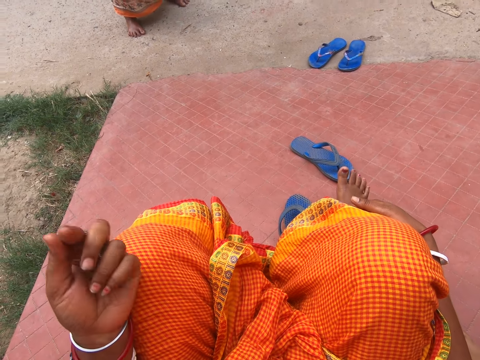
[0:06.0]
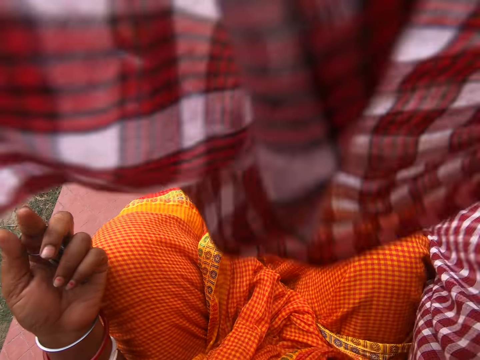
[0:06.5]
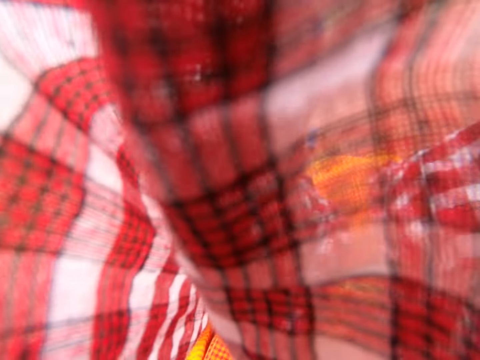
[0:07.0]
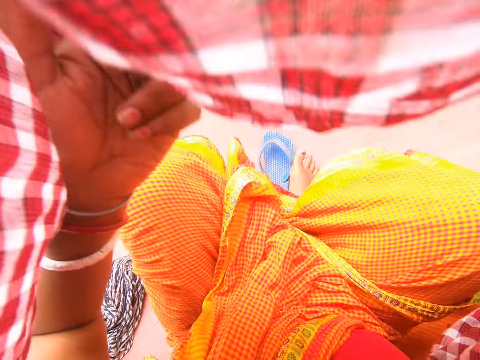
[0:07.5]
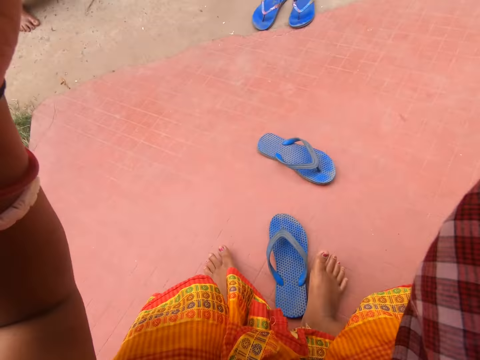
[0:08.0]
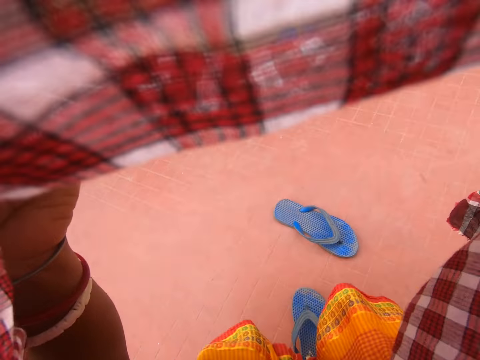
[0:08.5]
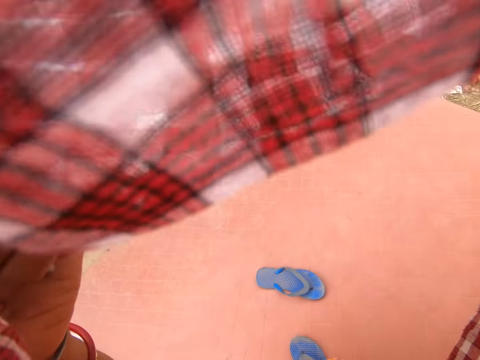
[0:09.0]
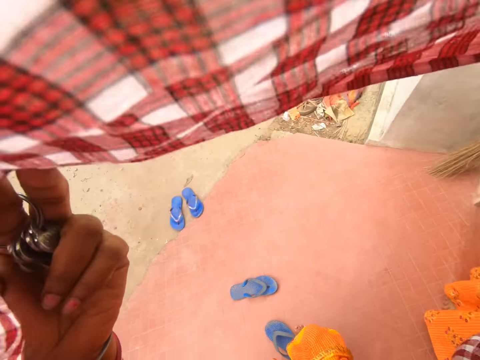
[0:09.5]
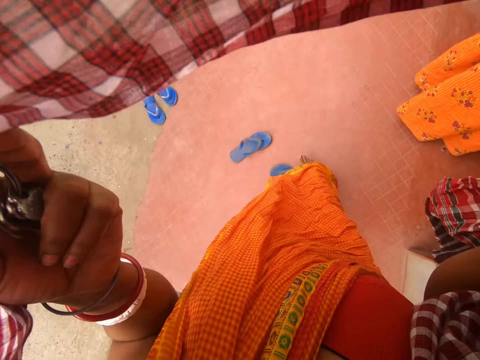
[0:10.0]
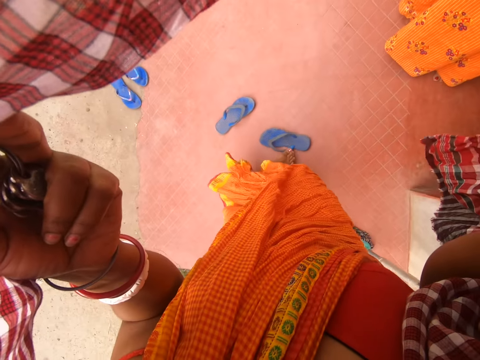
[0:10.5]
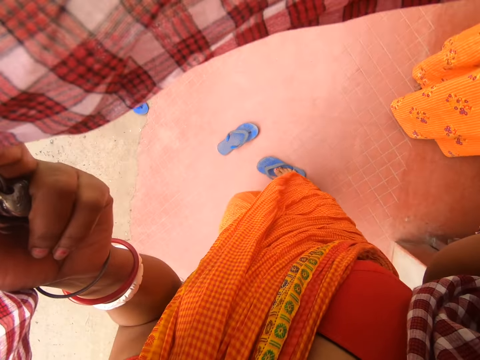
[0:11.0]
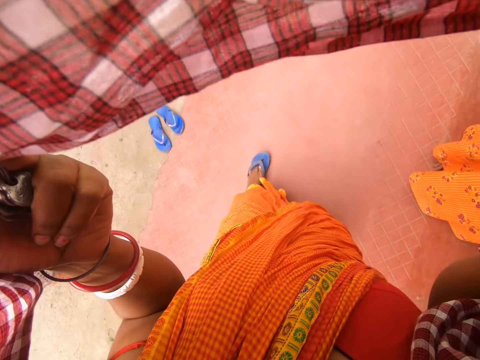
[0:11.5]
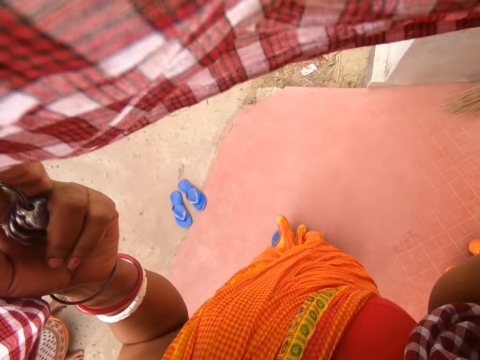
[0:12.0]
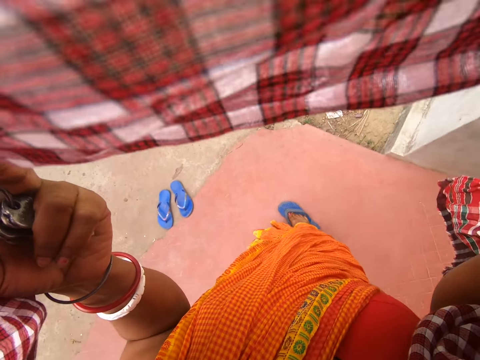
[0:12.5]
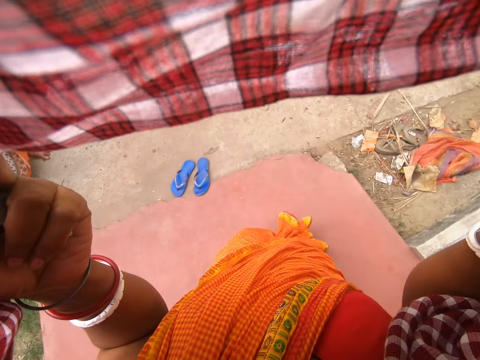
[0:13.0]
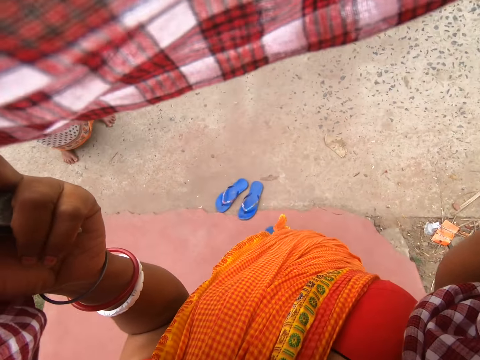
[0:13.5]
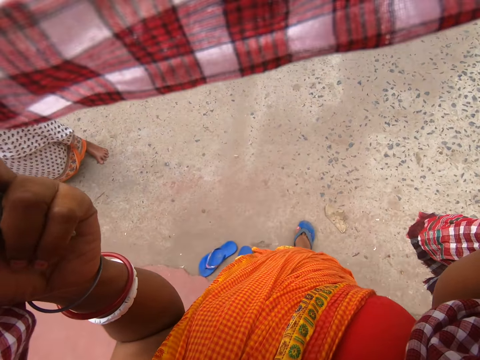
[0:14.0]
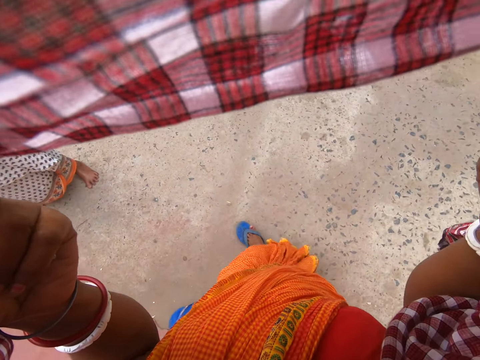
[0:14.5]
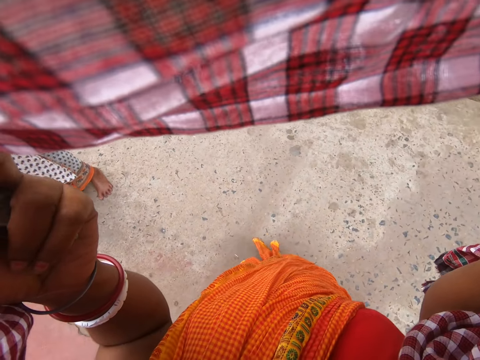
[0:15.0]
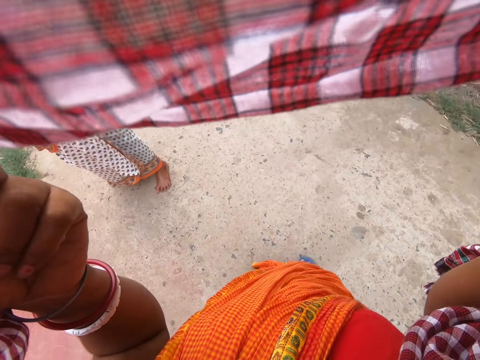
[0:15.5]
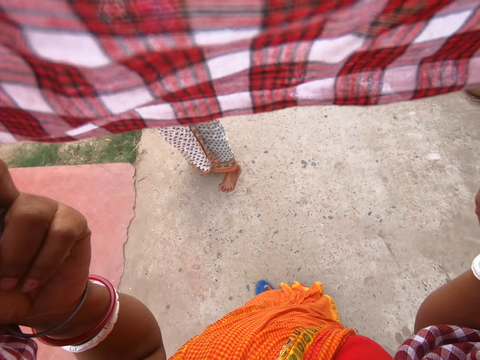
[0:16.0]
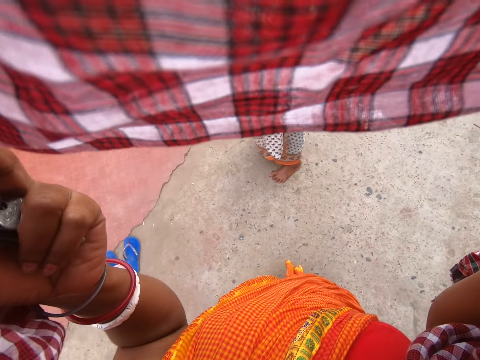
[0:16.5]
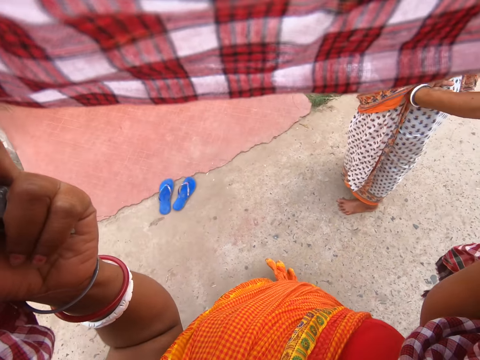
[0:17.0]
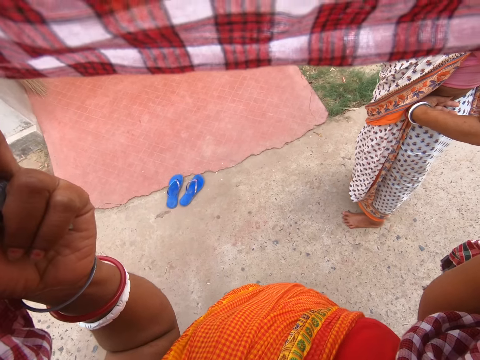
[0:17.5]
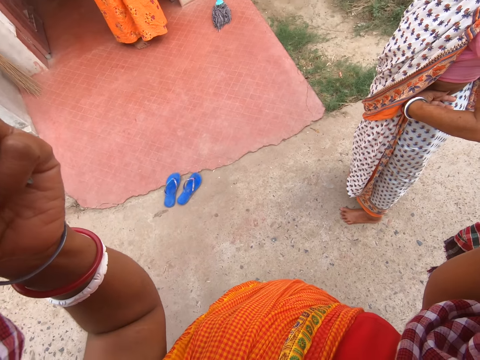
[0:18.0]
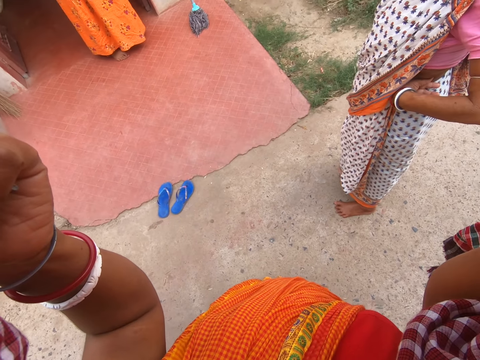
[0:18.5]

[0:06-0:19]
The camera wearer looks around. She holds her left knee with her left hand. She pulls a shawl. She moves the cloth. She looks around. She stands up. She looks around. She wears the slippers. She walks around. She walks outside the house. She looks around.

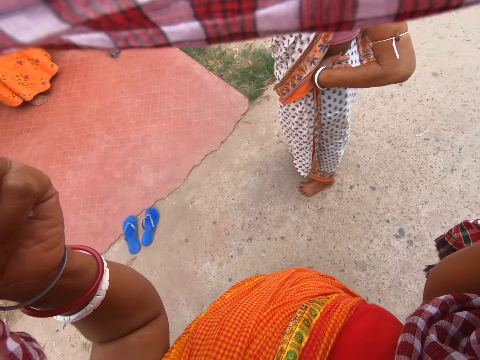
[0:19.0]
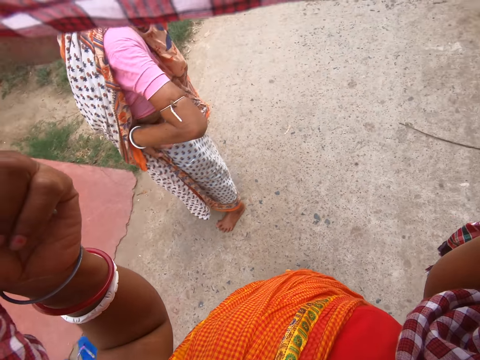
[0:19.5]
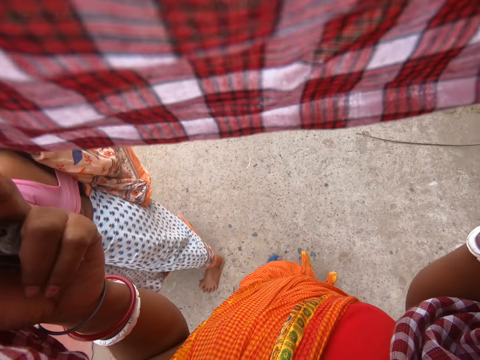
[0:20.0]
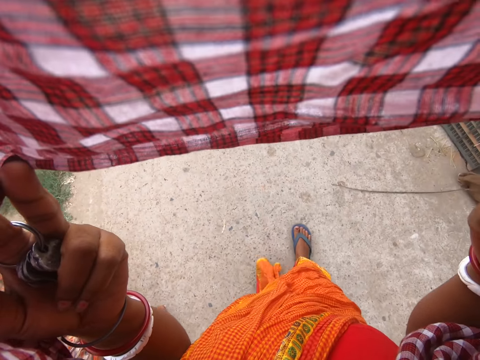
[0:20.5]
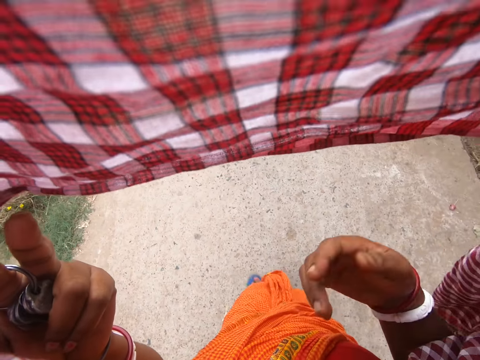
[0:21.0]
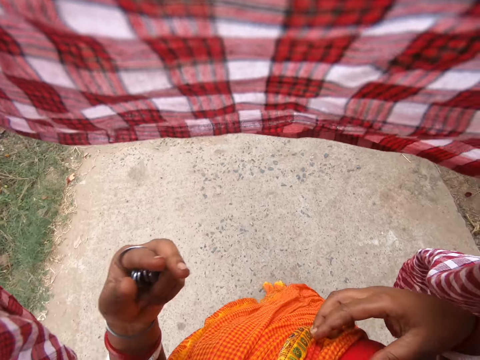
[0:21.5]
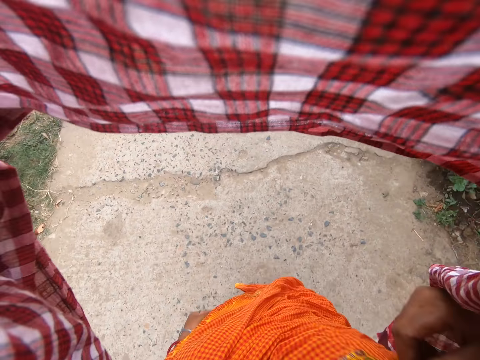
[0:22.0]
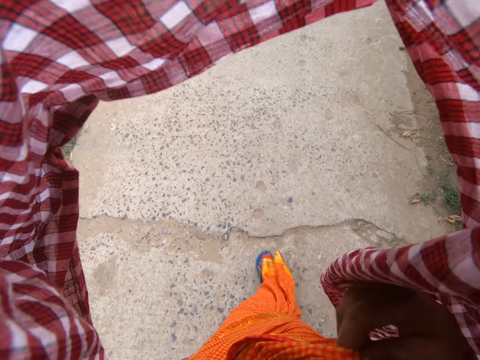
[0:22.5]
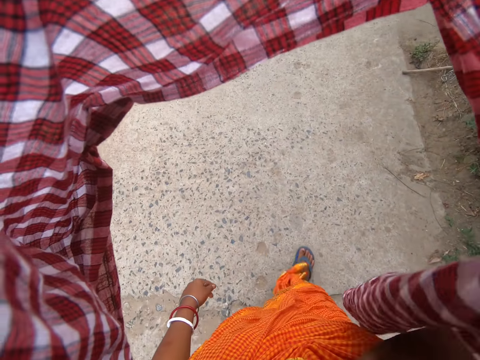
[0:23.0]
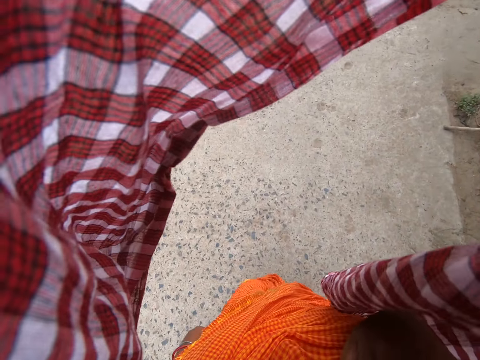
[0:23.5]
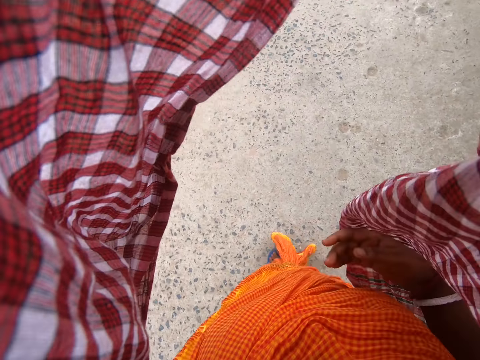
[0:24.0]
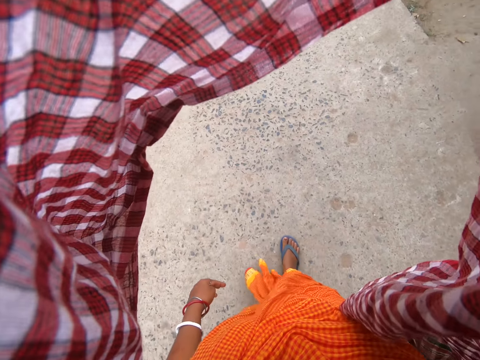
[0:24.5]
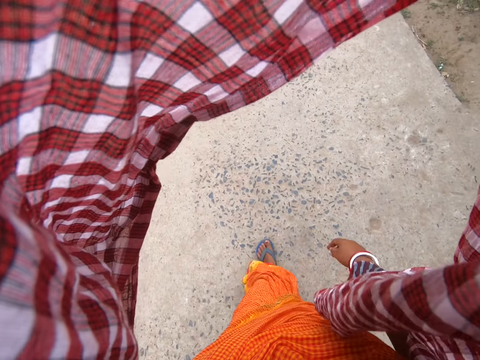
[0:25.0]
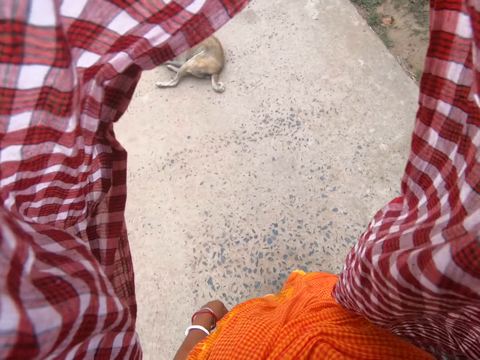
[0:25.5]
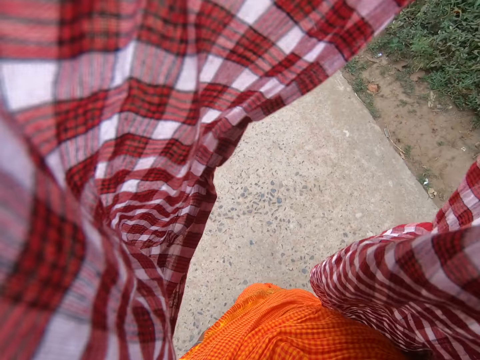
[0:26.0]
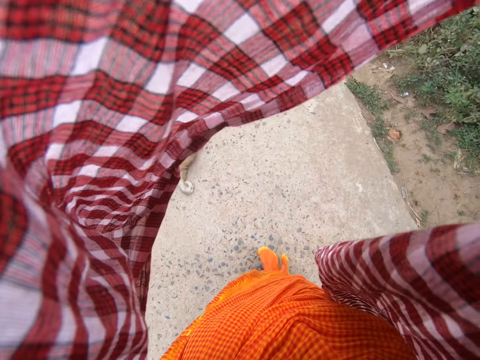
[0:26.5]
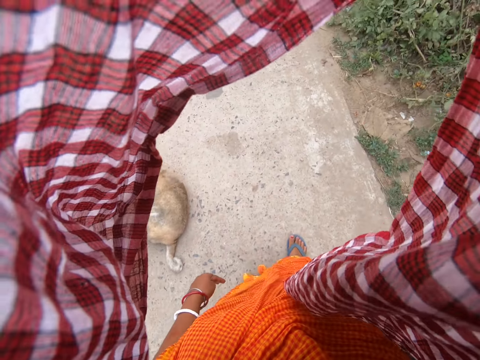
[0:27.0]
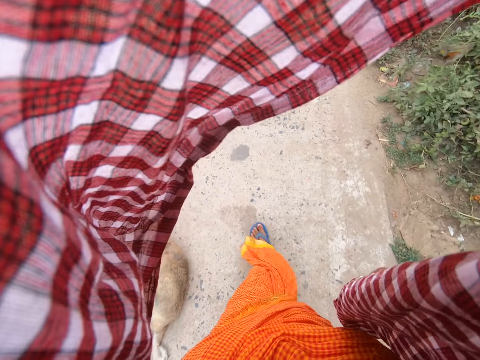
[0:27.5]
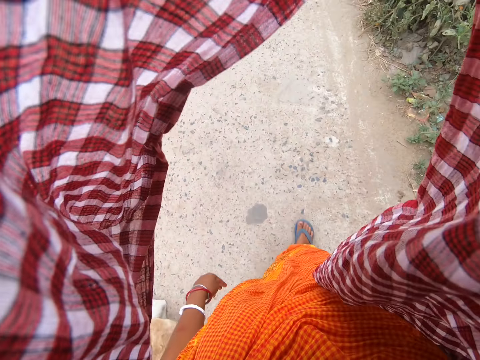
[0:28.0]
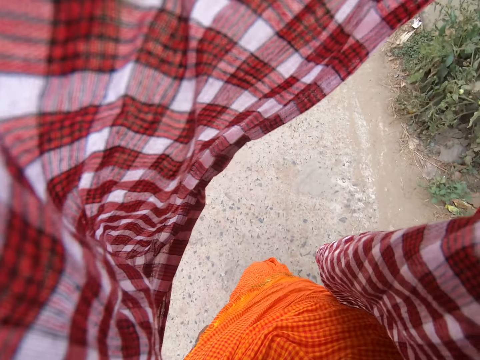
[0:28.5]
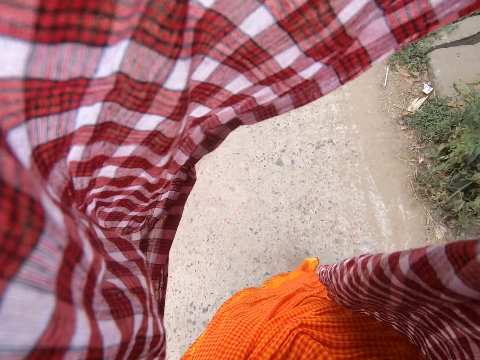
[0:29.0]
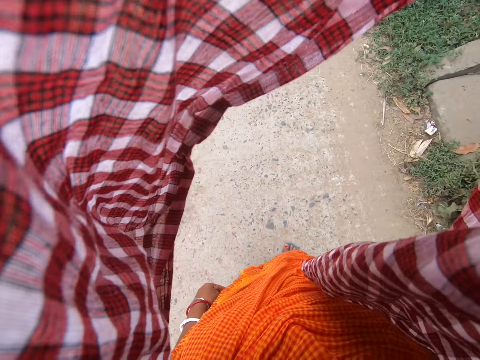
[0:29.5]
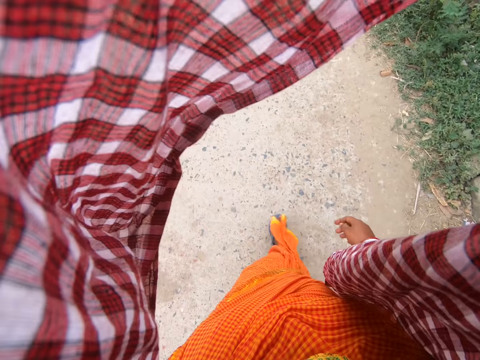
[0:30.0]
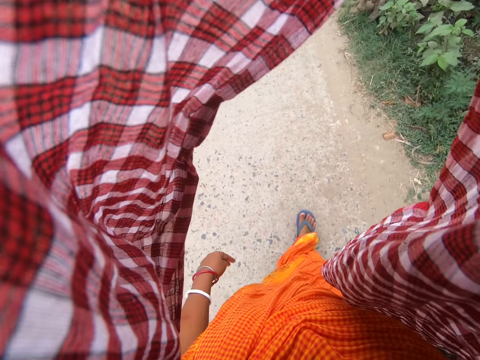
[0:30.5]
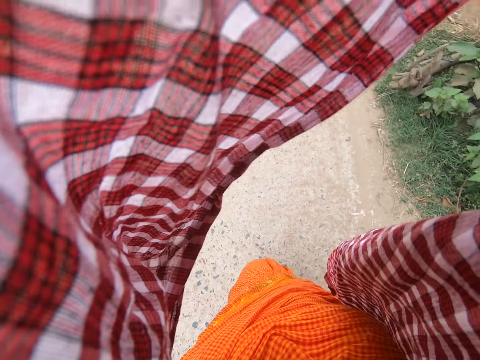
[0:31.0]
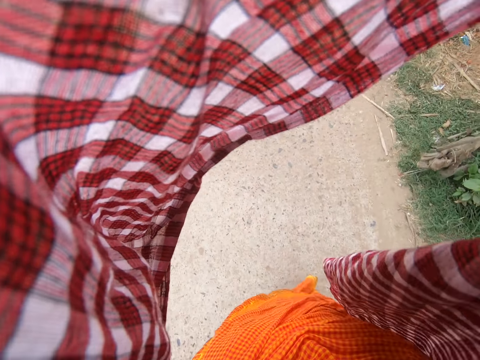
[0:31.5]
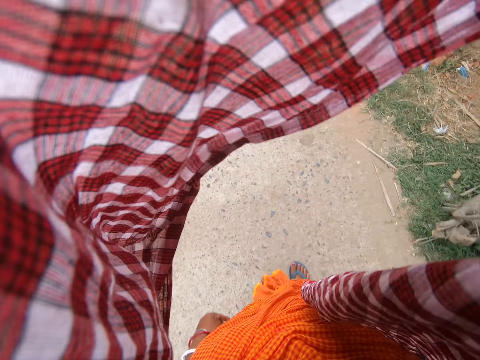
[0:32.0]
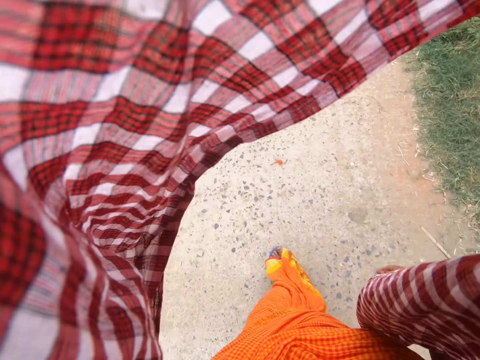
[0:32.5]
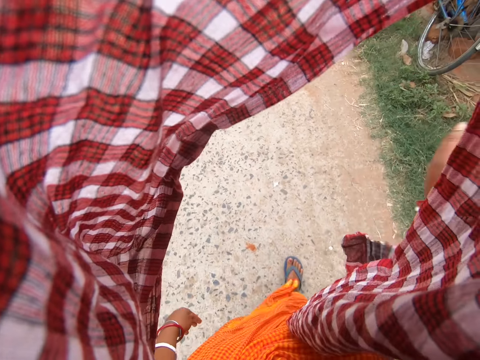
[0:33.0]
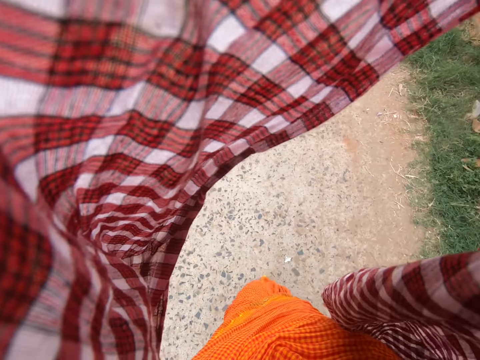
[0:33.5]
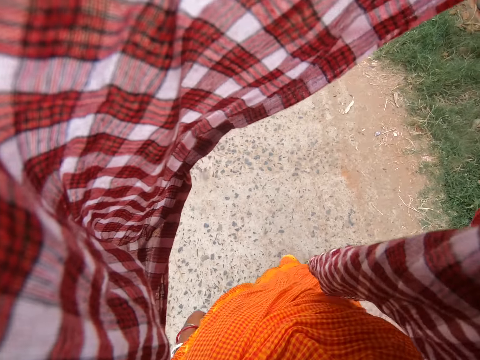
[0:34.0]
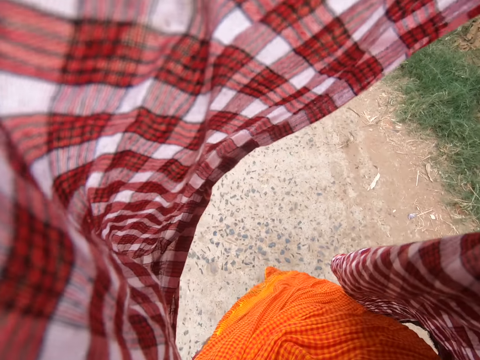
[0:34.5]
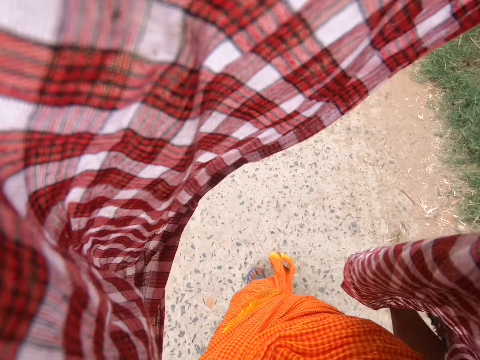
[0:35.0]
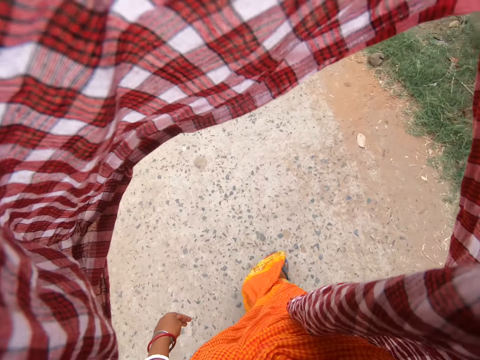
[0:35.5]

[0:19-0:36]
The camera wearer stands in front of the house. She walks outside the house. She moves both hands. She holds her cloth with her right hand. She walks outside the house. She moves the right hand and walks around.
